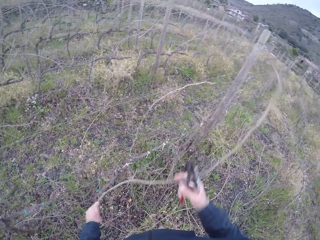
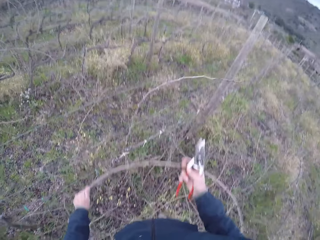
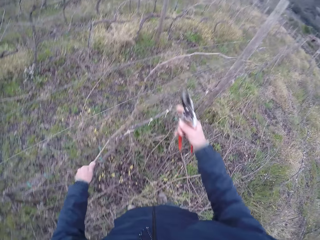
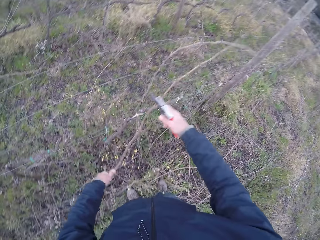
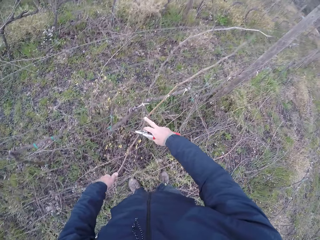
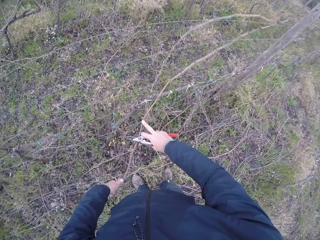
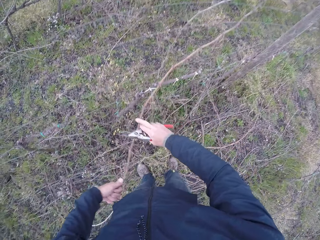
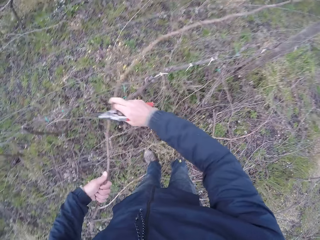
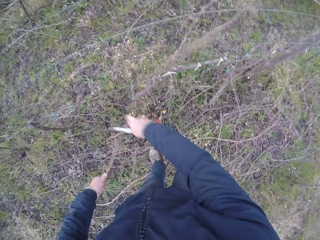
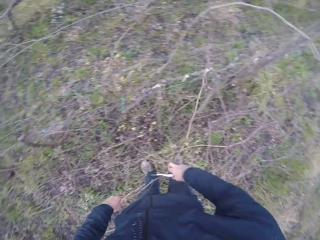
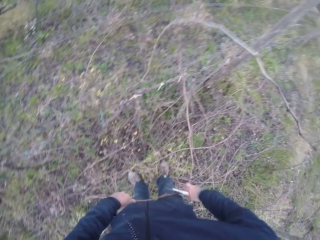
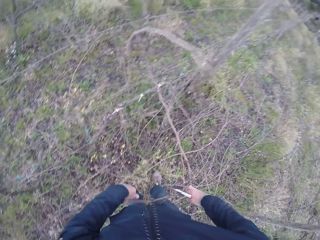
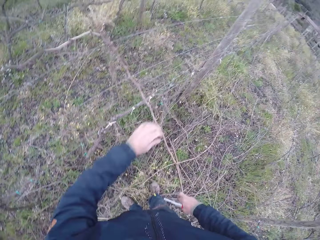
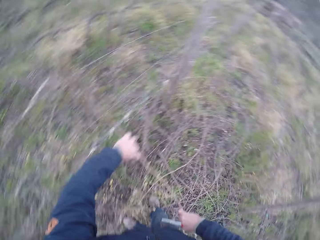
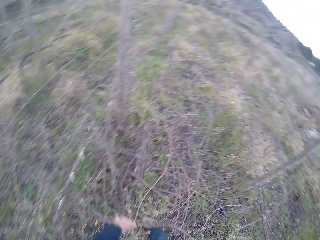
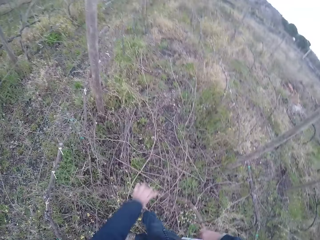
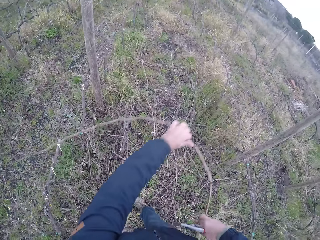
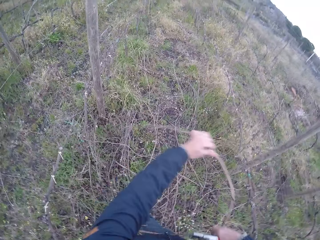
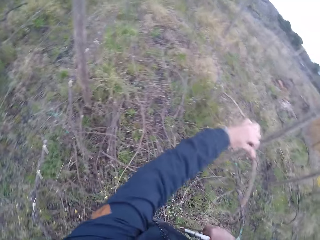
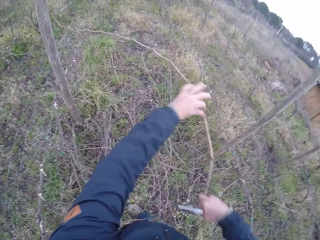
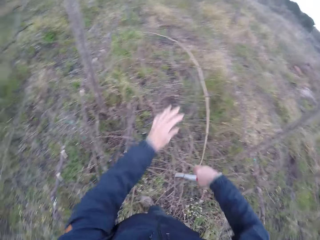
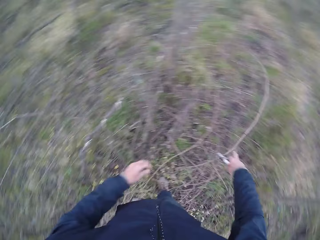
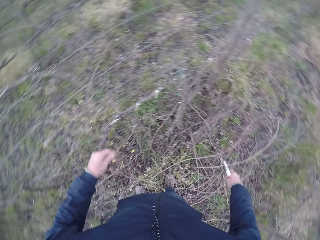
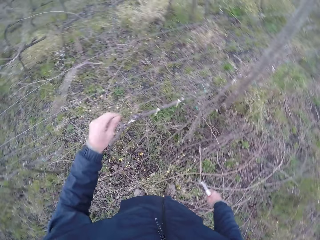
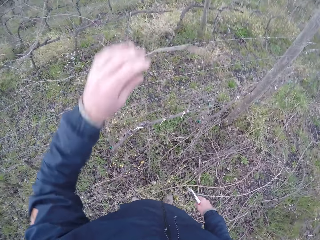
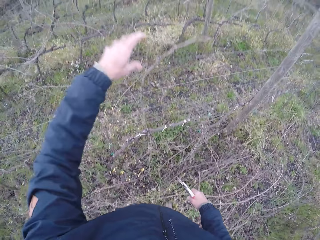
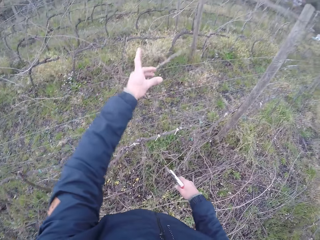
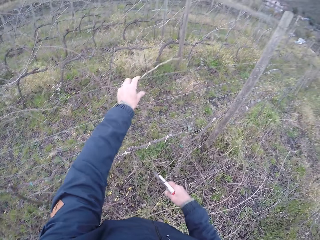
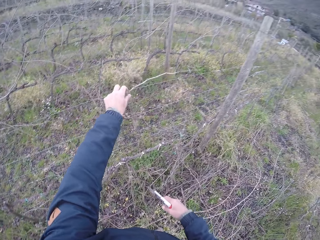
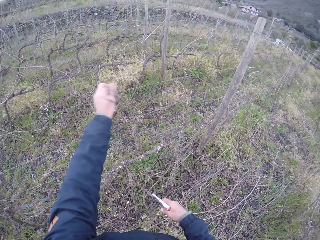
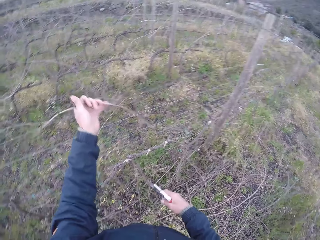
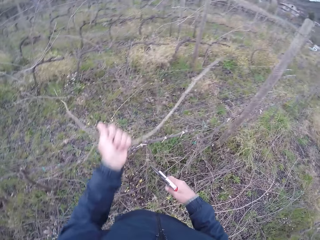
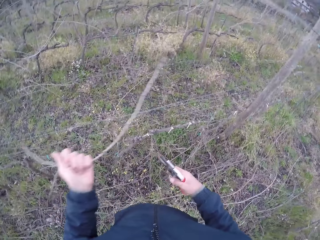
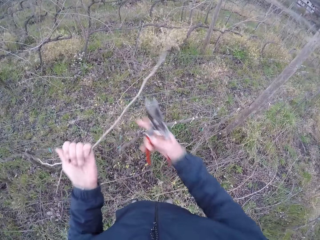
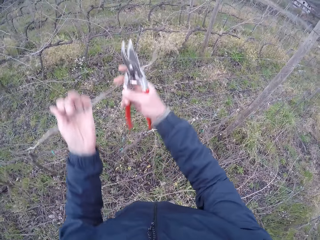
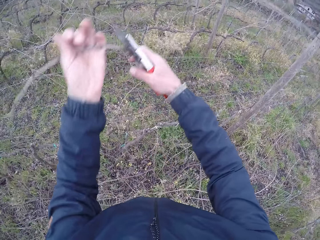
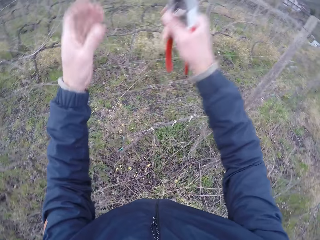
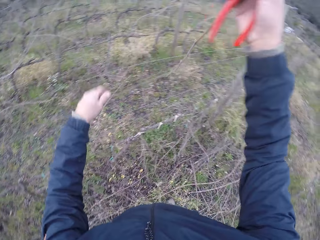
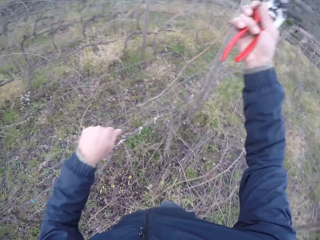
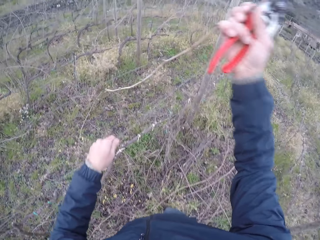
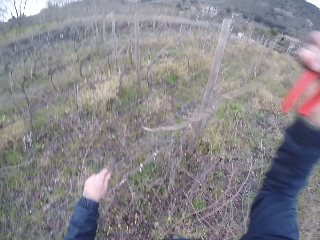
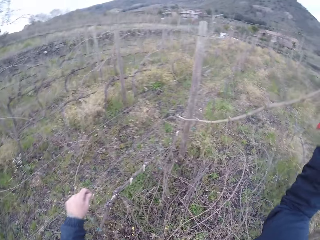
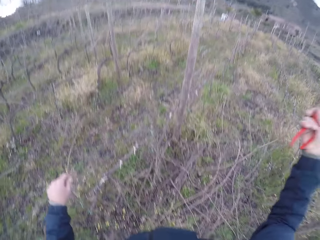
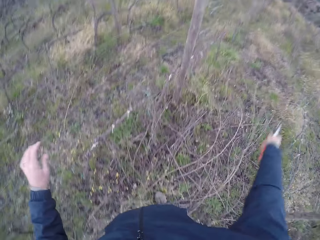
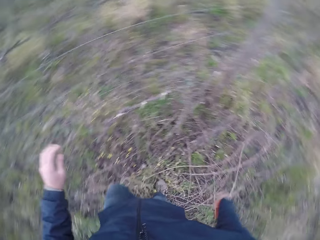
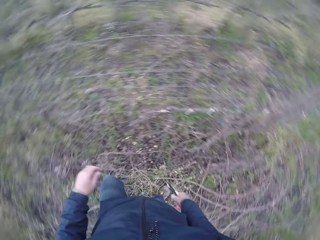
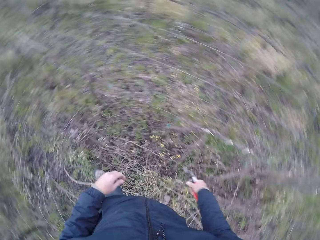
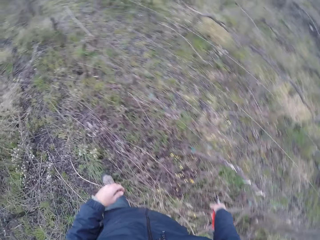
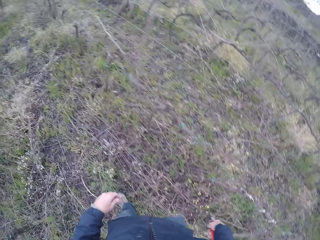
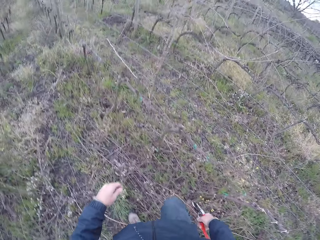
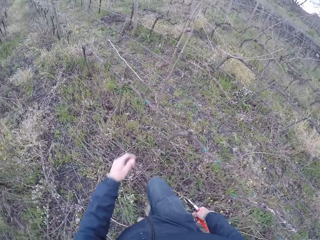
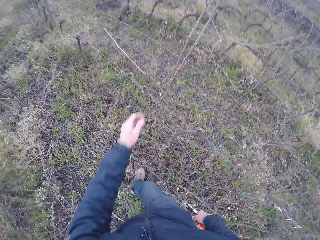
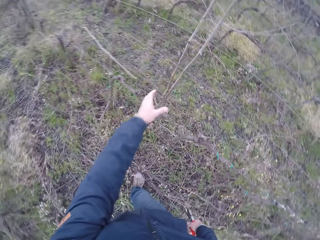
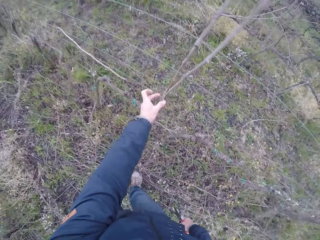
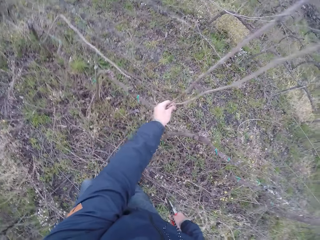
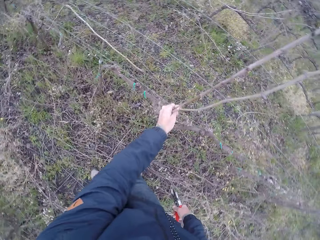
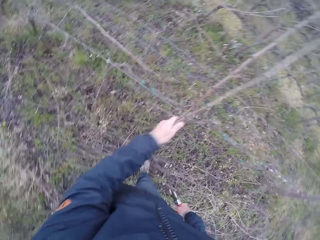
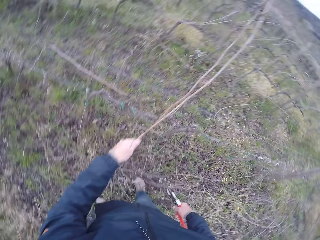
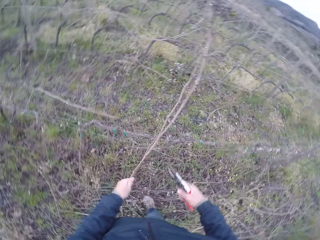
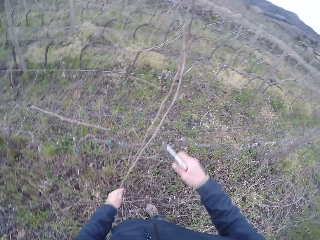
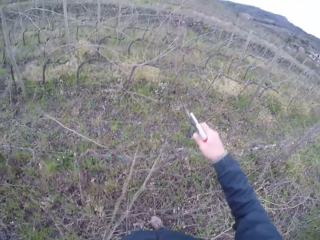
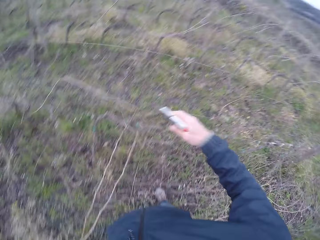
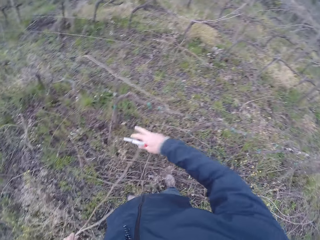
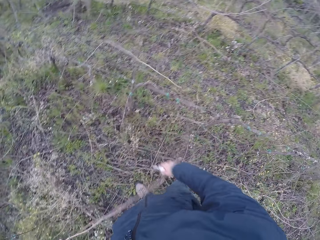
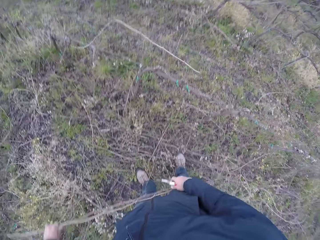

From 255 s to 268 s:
The camera wearer removes his left hand from the stick. He drops the stick to the ground with his right hand. He pulls a stick from the mesh fence with his left hand. He pulls the stick with both hands. He removes his left hand from the stick. He drops the stick to the ground with his right hand. He pulls some sticks from the mesh fence with his left hand.

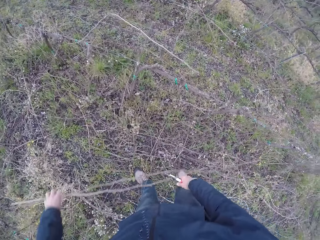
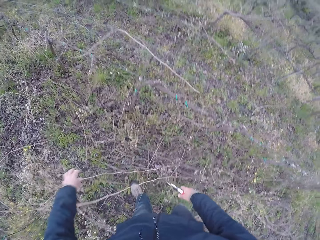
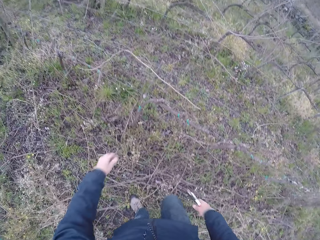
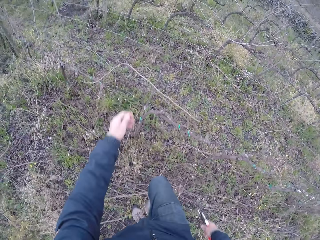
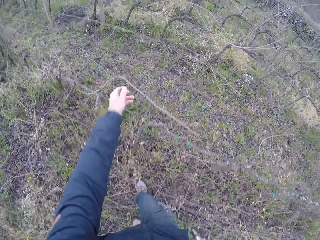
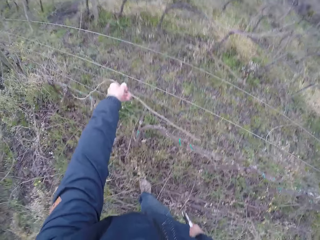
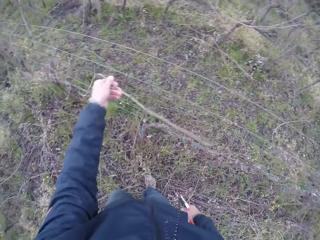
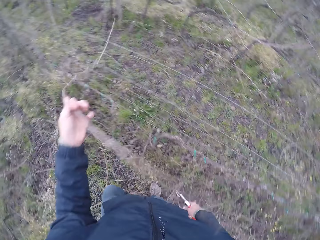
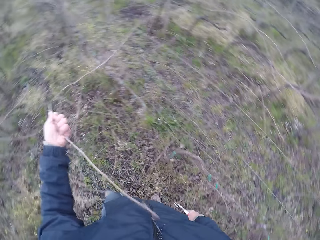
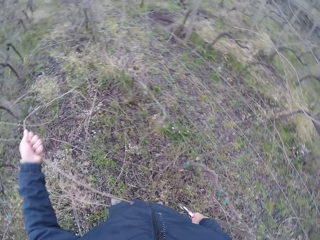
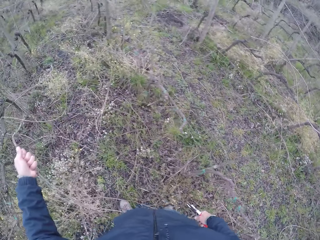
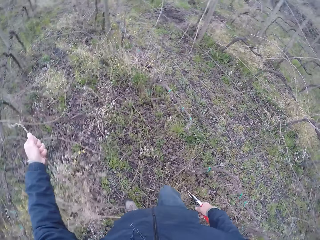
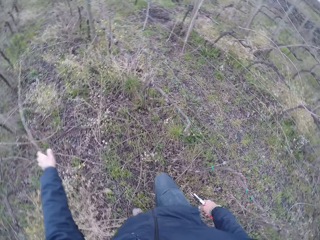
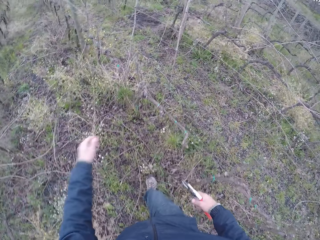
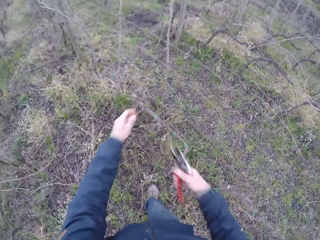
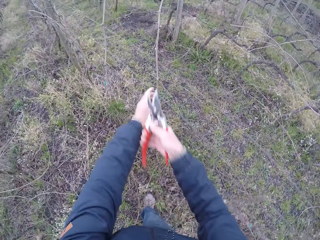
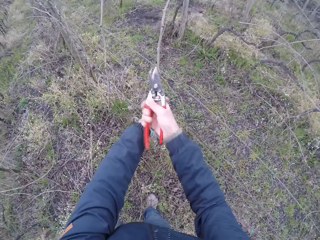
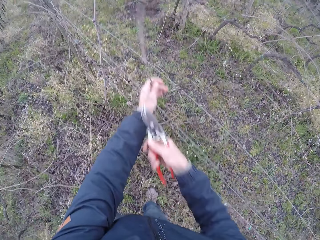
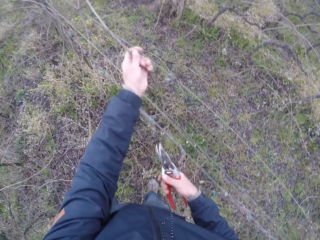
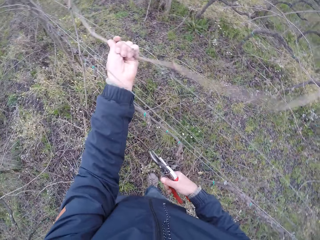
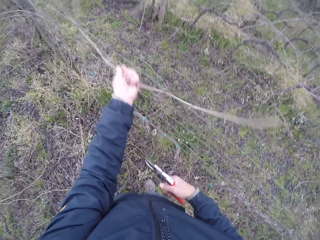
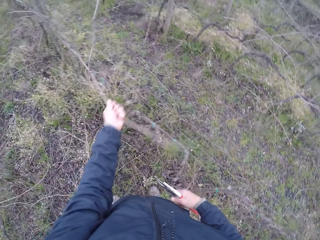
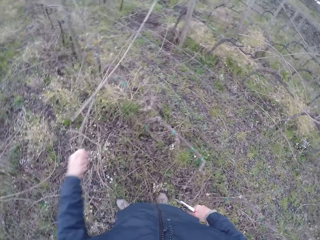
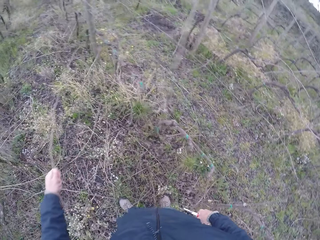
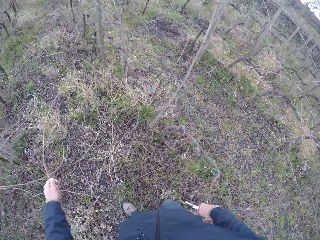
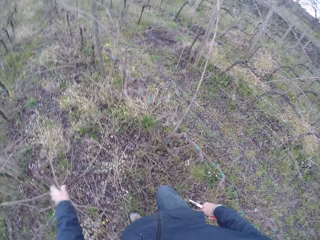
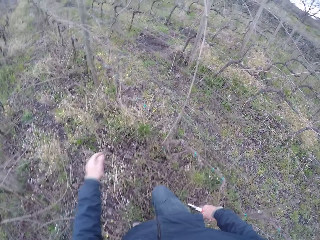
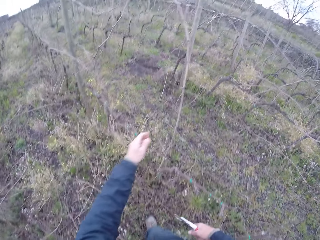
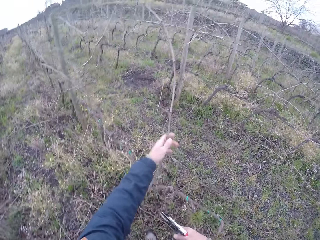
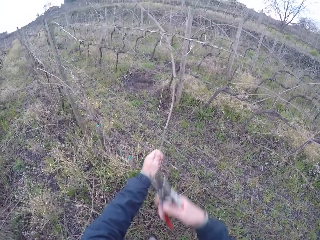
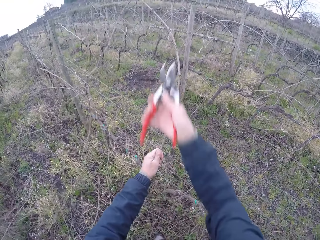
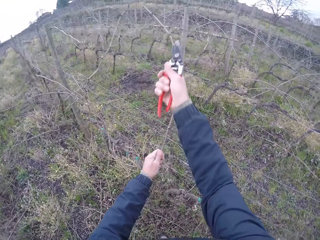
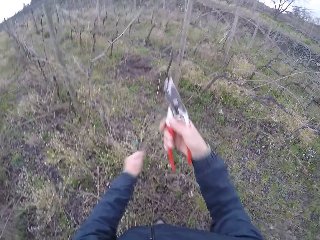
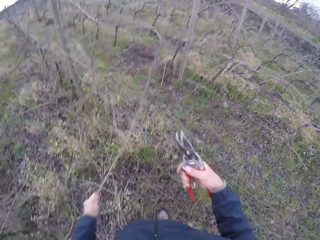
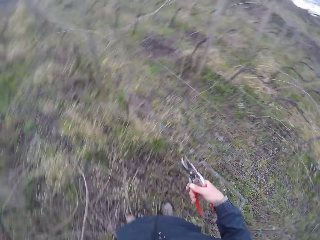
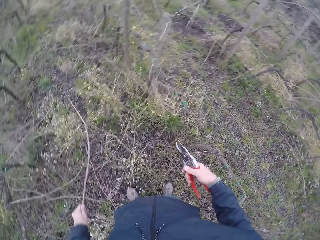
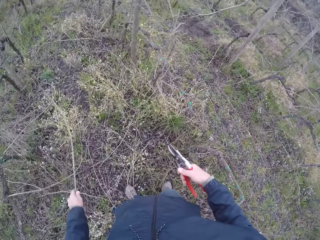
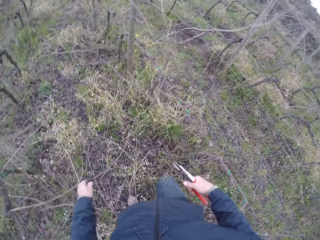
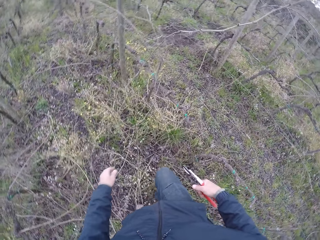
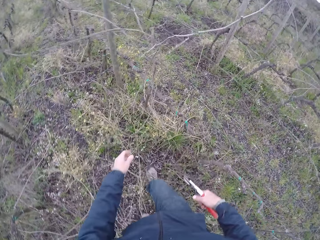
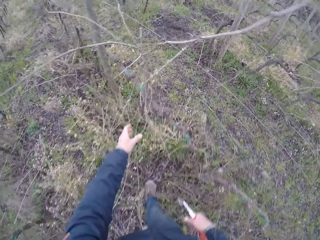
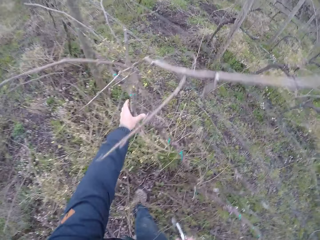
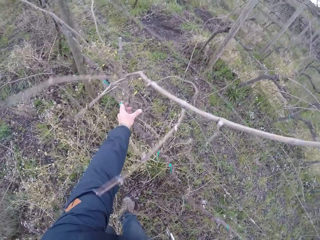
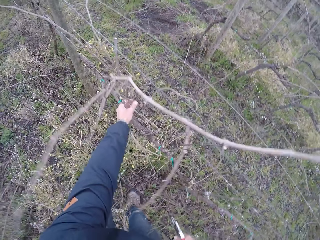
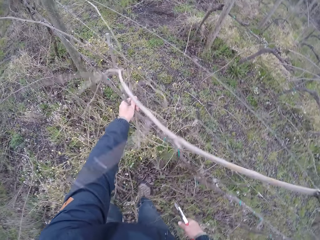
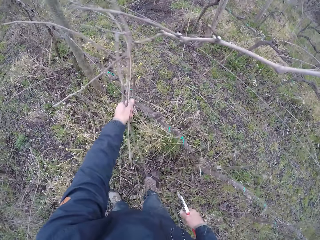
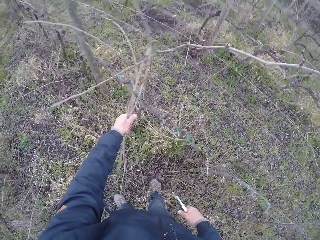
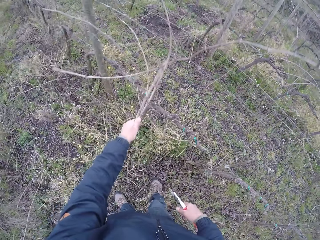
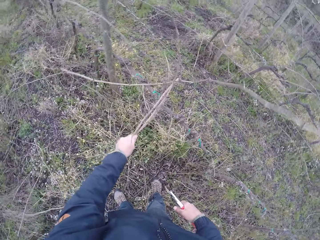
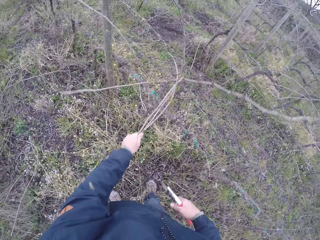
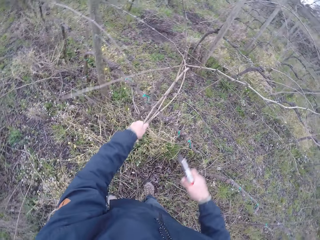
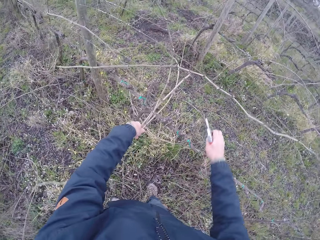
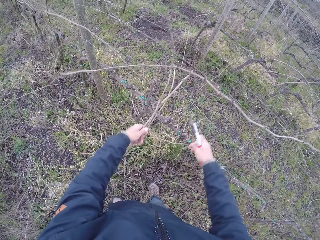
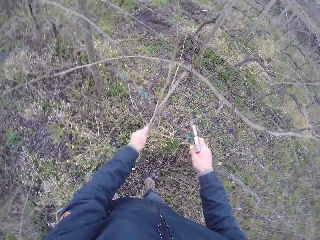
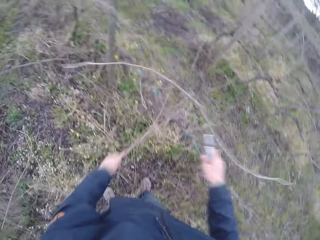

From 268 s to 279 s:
The camera wearer drops the stick to the ground with his left hand. He pulls a stick from the mesh fence with his left hand. He drops the stick to the ground with his left hand. He pulls a stick from the mesh fence with his left hand. He drops the stick to the ground with his left hand. He pulls a stick from the mesh fence with his left hand. He cuts the stick with the pruning shears in his right hand. He drops the stick to the ground with his left hand. He pulls some sticks from the mesh fence with his left hand.
